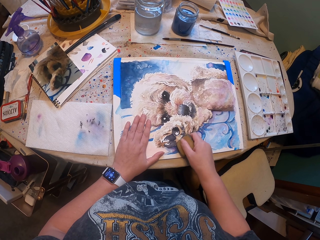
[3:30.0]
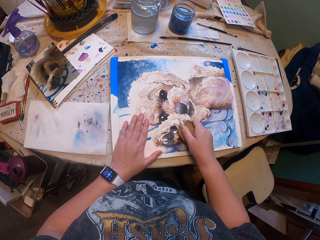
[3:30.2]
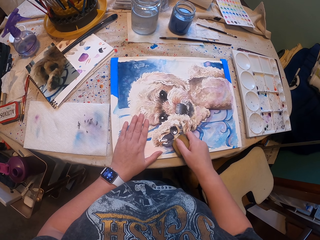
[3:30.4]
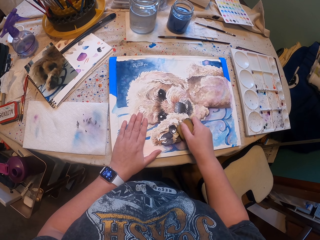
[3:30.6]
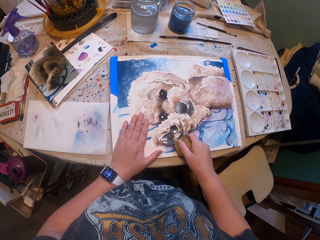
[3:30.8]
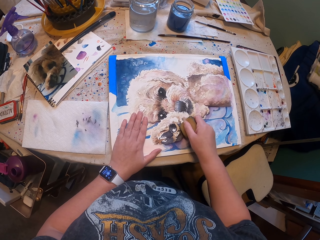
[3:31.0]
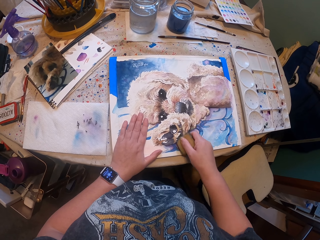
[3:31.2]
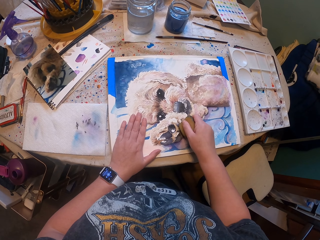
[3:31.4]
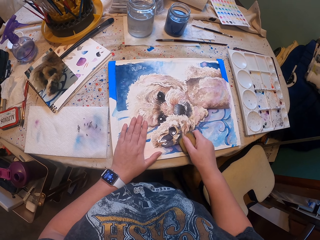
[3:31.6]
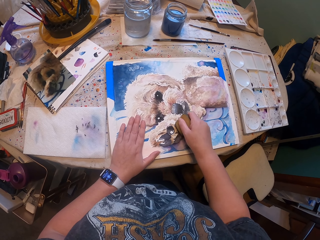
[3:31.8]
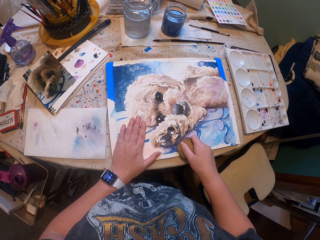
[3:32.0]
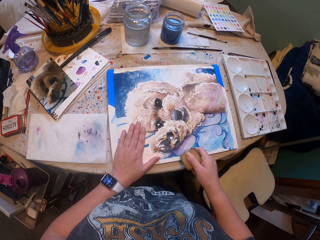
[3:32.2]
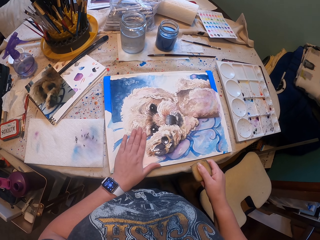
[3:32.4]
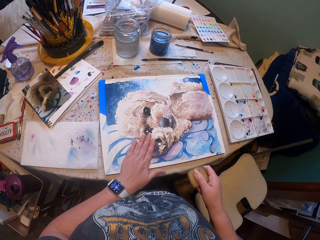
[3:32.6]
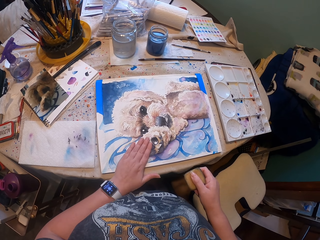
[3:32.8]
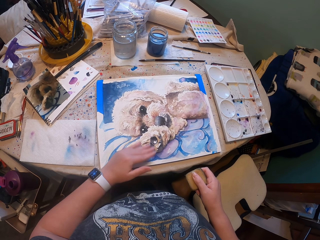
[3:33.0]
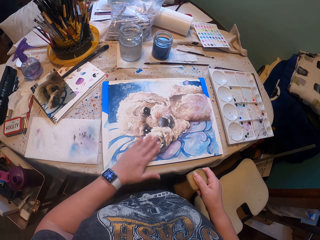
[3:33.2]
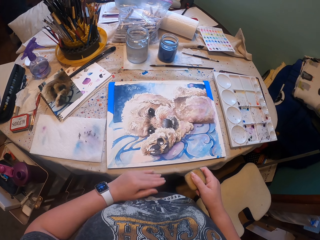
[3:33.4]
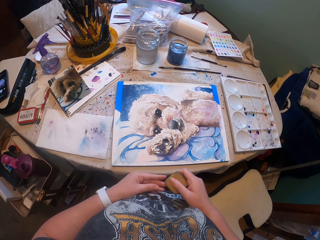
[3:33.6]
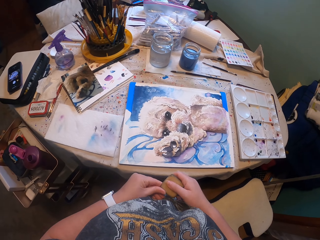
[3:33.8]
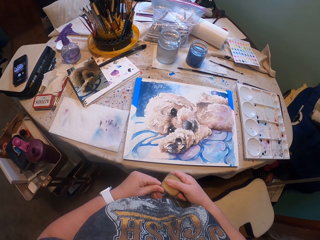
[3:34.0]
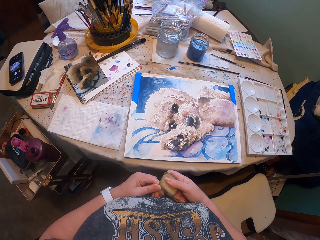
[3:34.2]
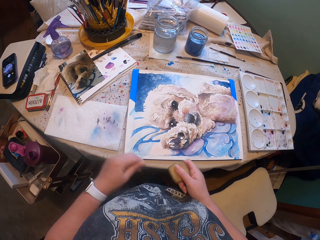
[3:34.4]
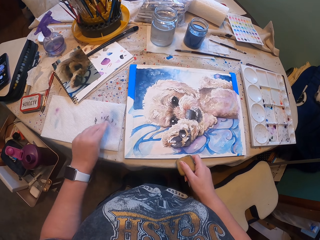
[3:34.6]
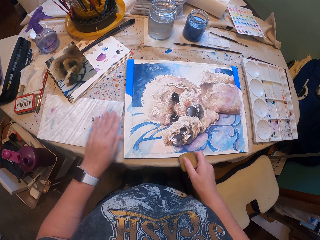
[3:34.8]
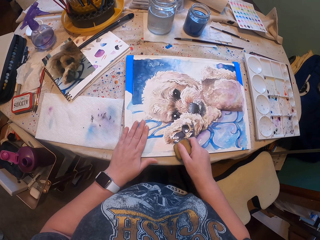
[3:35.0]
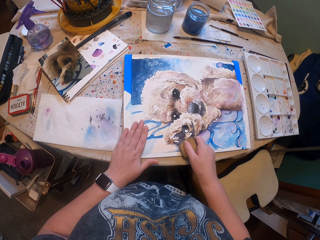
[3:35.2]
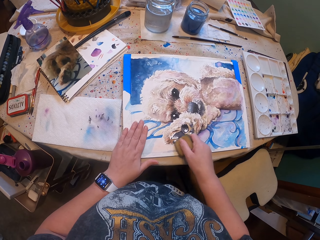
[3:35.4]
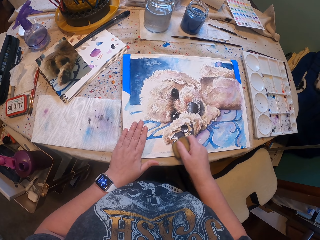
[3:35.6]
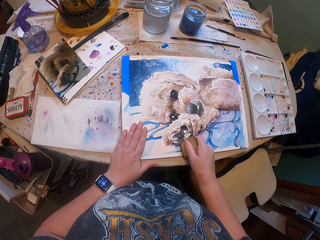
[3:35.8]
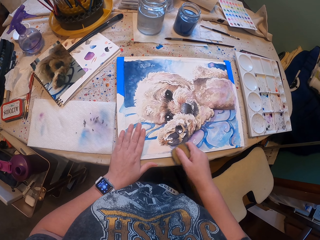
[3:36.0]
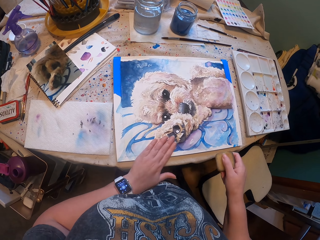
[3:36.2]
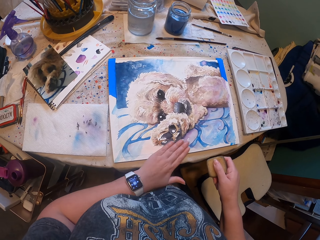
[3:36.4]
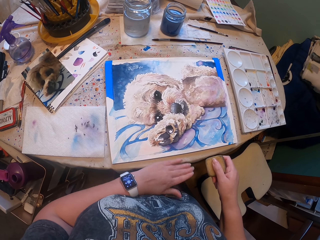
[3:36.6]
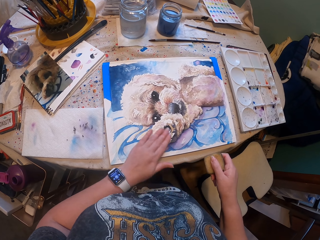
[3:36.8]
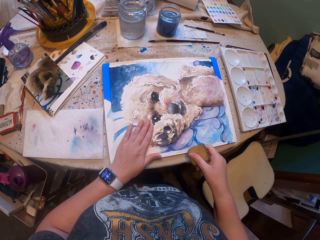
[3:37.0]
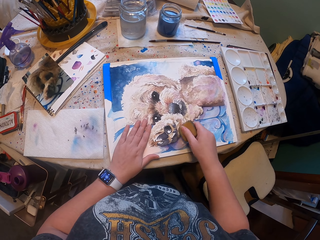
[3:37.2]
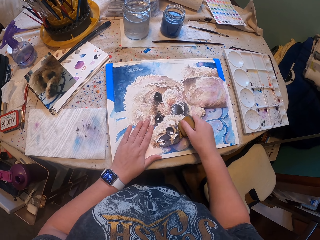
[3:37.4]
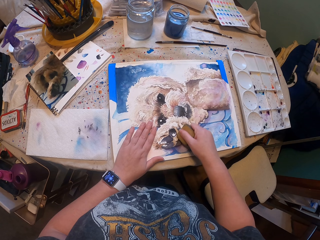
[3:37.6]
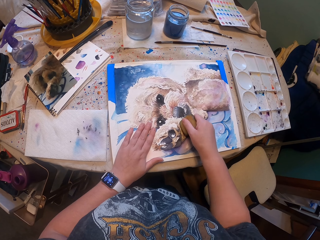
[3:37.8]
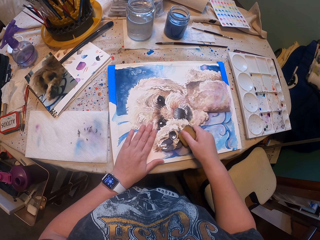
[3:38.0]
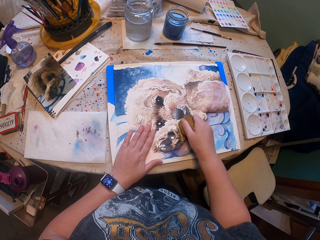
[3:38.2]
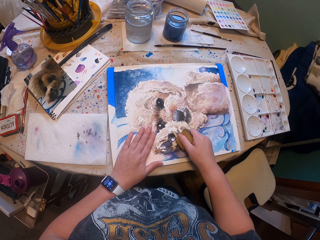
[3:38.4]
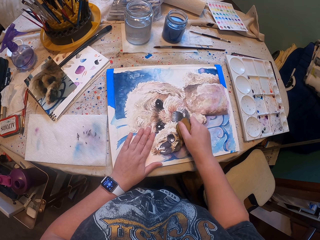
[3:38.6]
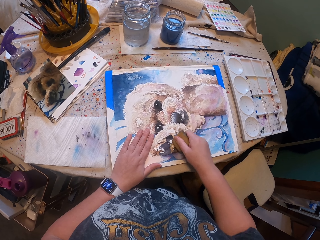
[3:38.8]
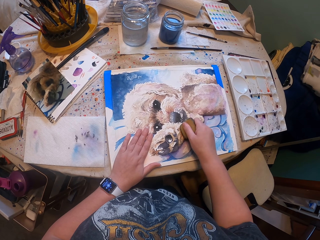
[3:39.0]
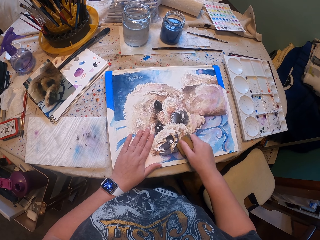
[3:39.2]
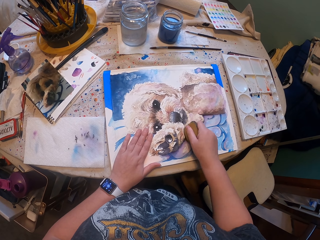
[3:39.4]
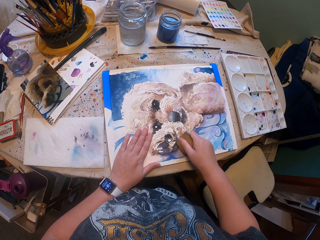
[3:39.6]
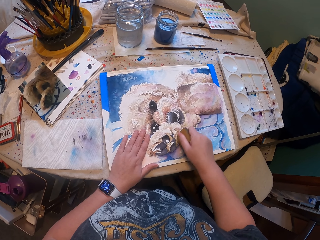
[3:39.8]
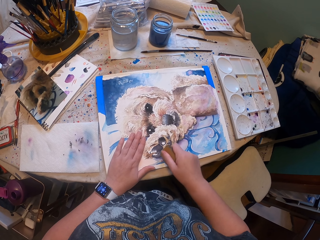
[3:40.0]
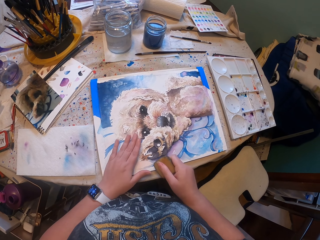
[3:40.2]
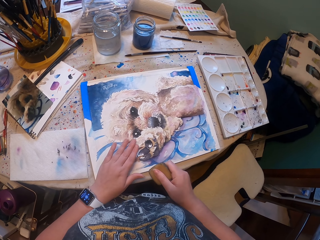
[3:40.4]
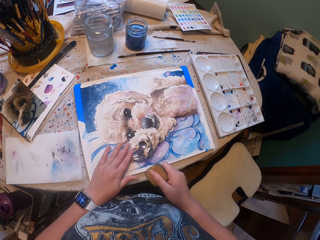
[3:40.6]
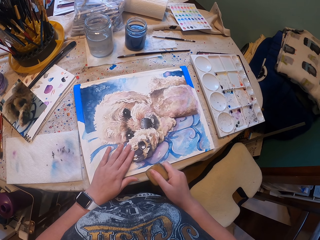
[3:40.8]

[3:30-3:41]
The camera wearer wipes the drawing with the hand. They remove something from something. They place something on the table. They do something with something on the drawing. They touch the paper. They wipe the drawing with the hand. They do something with something on the drawing. They lap the drawings.

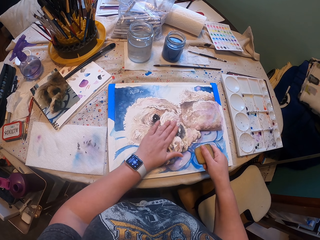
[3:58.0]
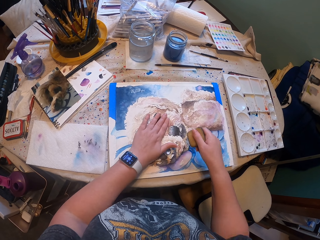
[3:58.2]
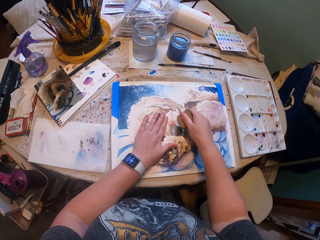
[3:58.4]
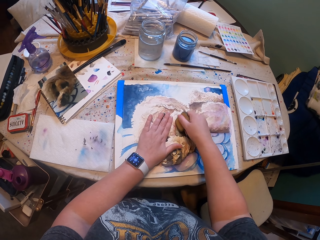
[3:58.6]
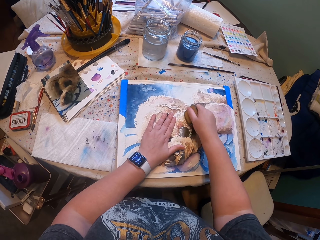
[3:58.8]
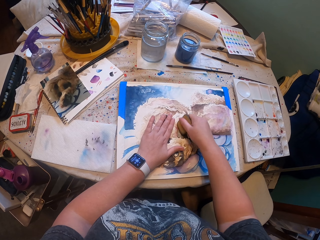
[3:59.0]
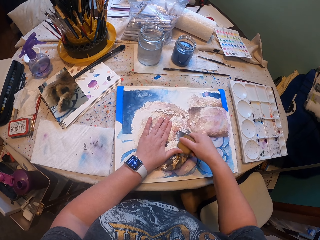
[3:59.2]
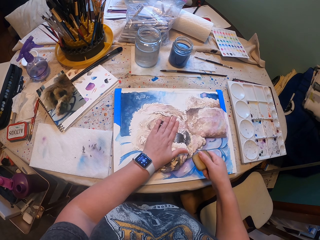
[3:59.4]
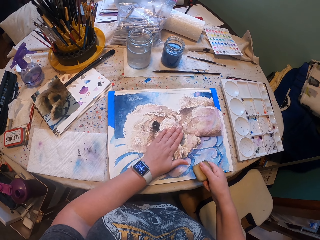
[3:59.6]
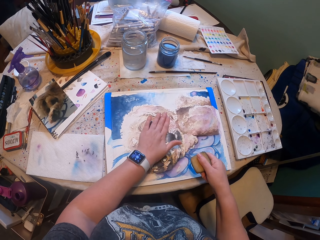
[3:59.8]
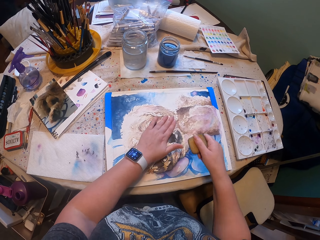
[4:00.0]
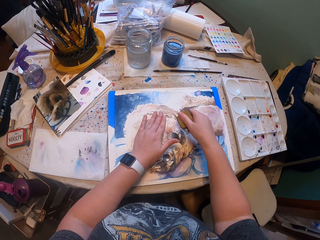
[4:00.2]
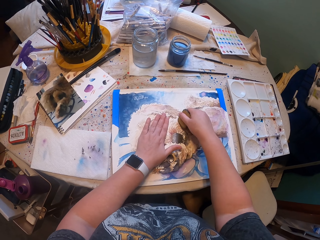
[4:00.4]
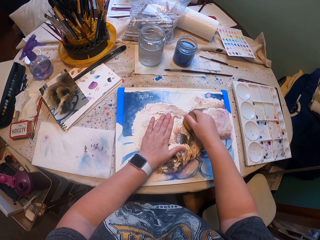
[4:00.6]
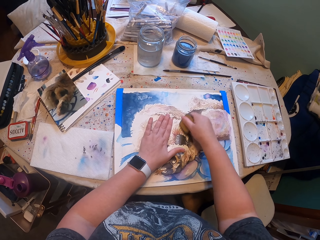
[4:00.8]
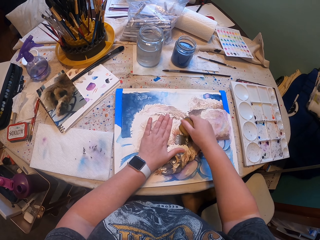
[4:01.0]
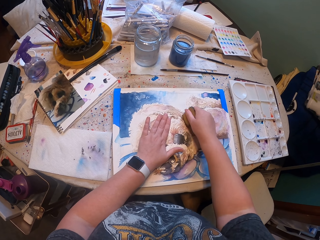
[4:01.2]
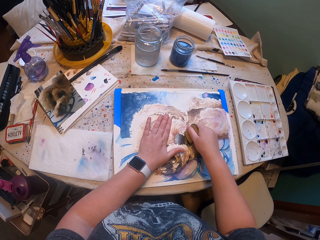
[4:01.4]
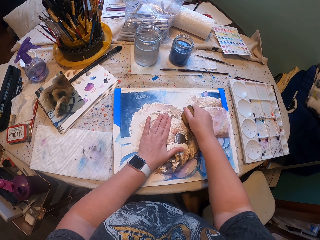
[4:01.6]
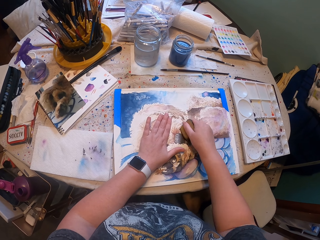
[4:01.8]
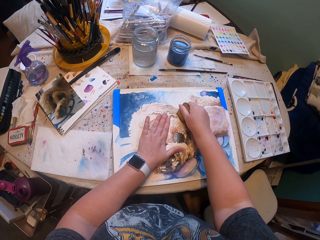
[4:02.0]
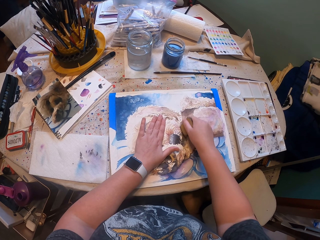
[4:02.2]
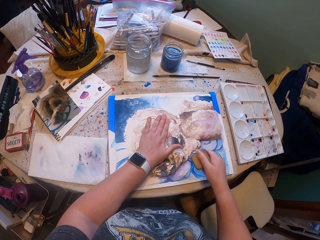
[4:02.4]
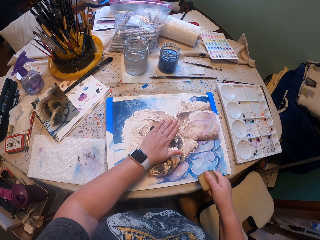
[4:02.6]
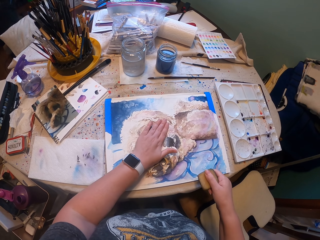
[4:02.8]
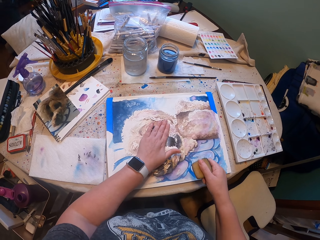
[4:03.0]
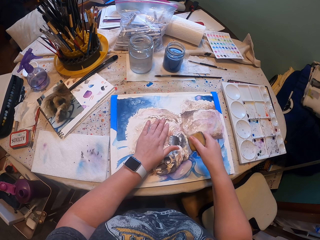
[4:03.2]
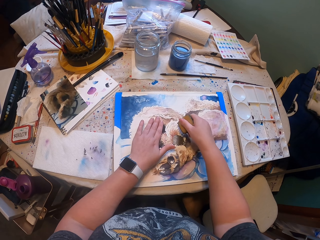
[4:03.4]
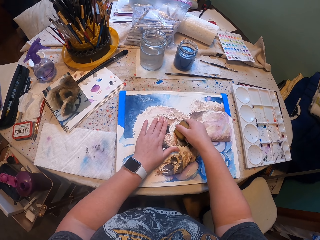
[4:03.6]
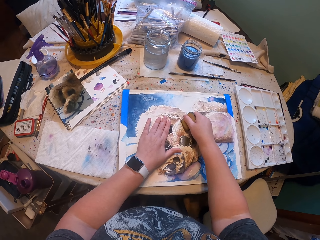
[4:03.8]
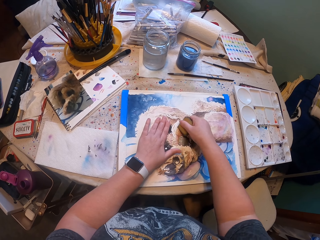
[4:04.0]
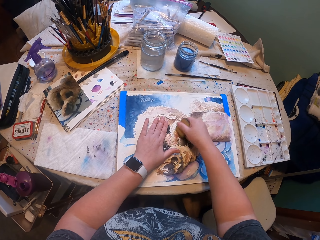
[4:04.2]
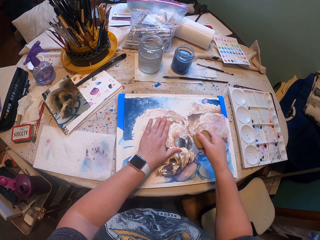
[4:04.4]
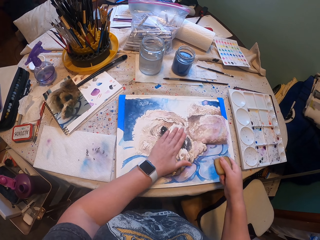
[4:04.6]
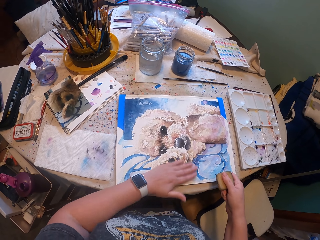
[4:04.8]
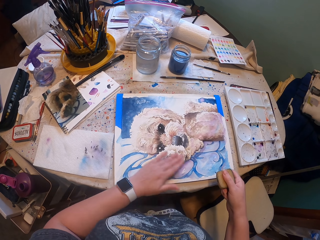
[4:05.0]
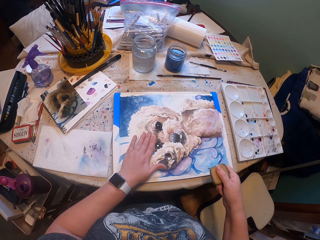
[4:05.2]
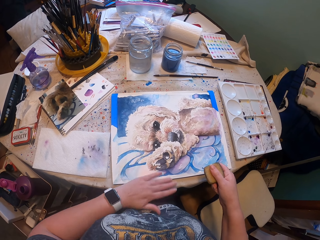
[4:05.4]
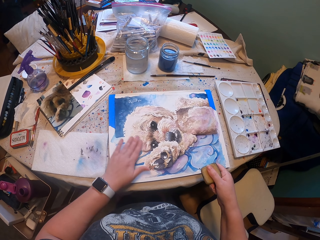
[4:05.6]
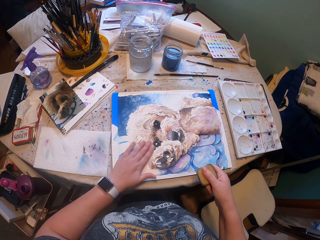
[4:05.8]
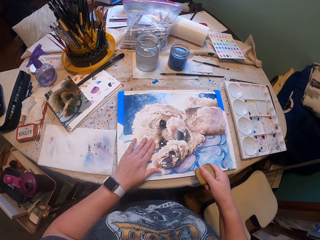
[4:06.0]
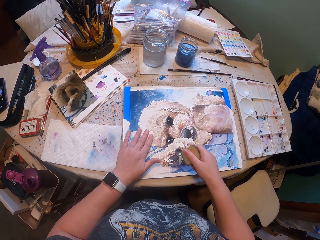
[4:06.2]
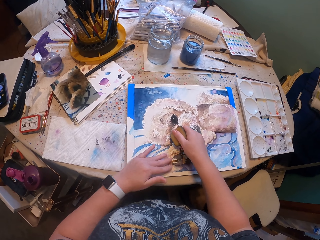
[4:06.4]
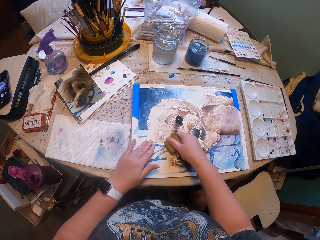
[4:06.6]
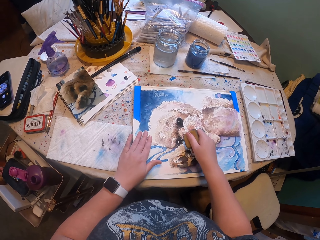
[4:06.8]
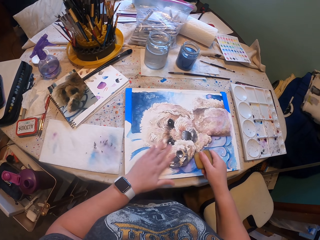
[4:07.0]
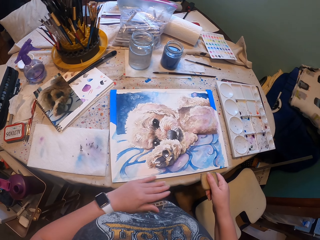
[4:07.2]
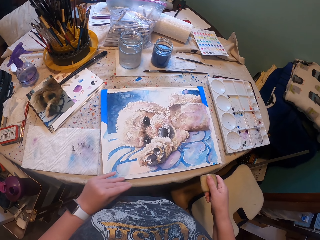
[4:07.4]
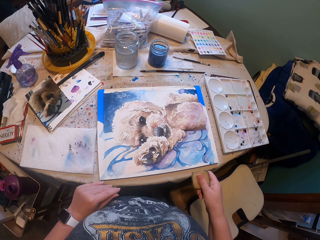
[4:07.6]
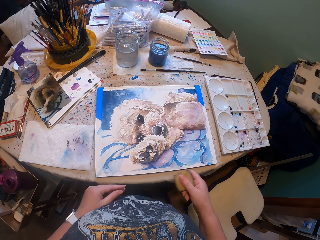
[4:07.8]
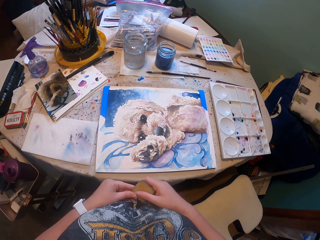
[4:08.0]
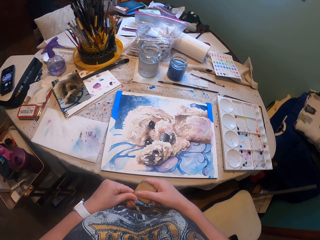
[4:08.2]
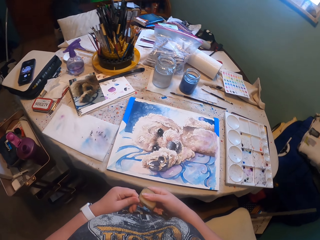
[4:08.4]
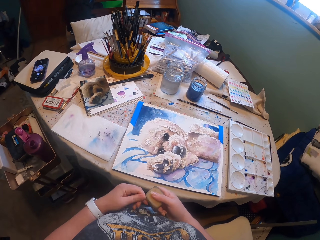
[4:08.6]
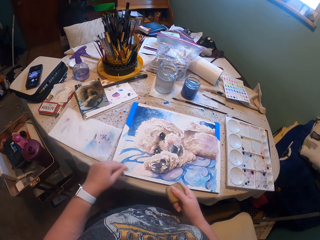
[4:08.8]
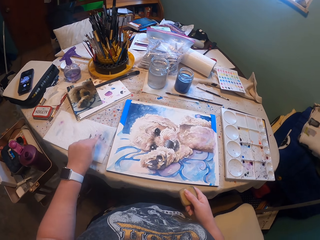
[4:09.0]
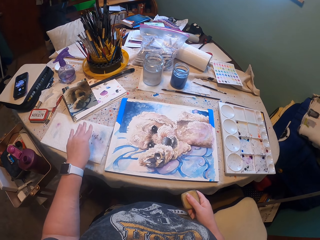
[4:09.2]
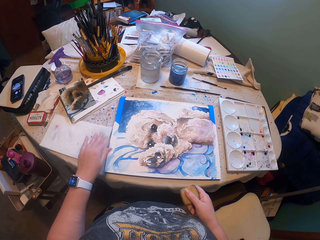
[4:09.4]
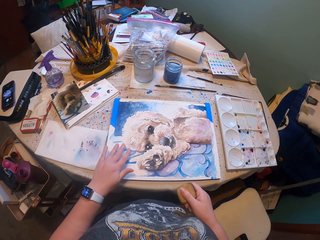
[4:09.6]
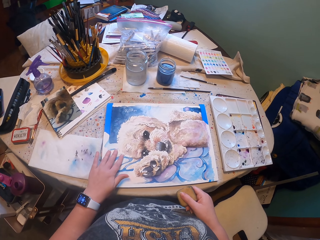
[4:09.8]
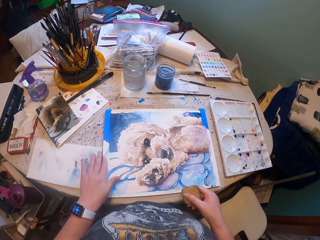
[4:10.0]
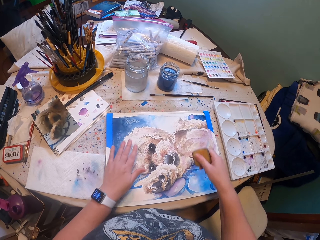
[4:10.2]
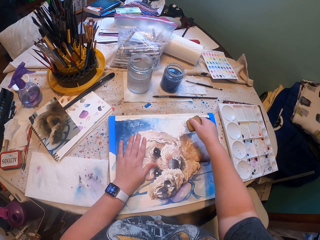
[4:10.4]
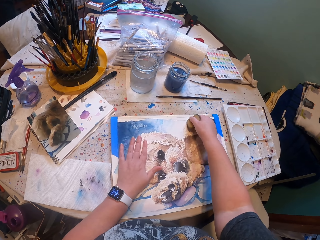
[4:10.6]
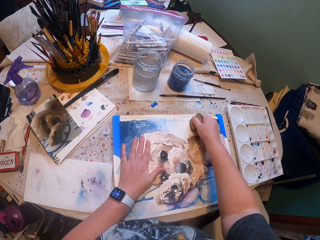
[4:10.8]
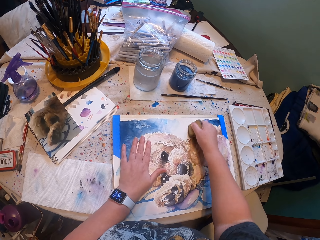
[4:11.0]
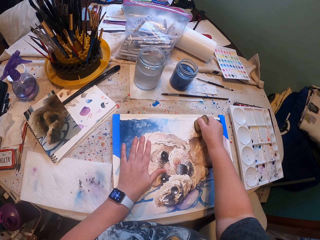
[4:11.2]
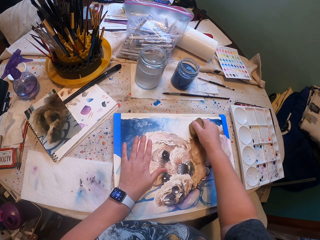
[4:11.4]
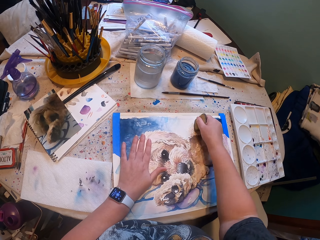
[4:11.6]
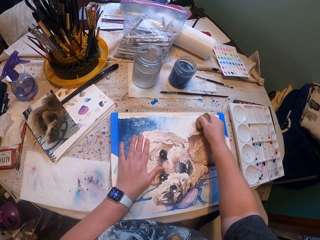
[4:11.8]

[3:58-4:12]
The camera wearer does something with something on the drawing. They wipe the drawing with the hand. They do something with something on the drawing. They touch the drawing with the hand. They do something with something on the drawing. They wipe the drawing with the hand. They do something with something on the drawing. They remove something from something. They place something on the table. They wipe the drawing with the hand. They do something with something on the drawing.
